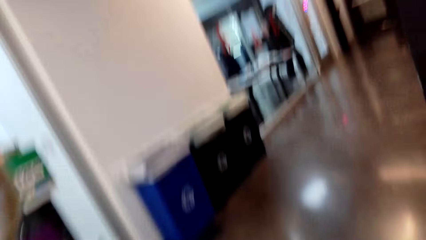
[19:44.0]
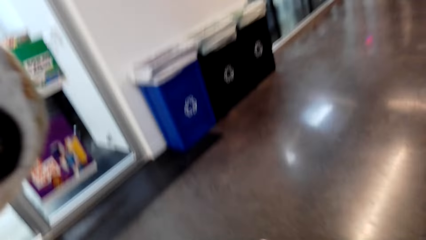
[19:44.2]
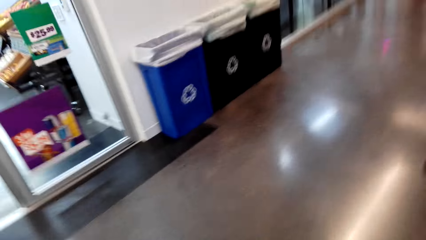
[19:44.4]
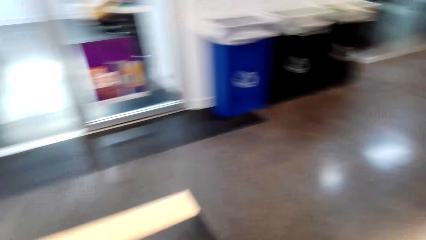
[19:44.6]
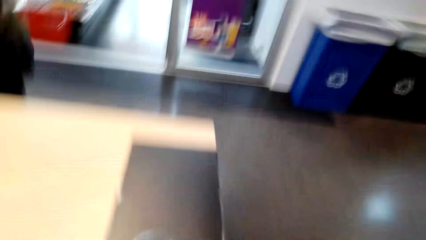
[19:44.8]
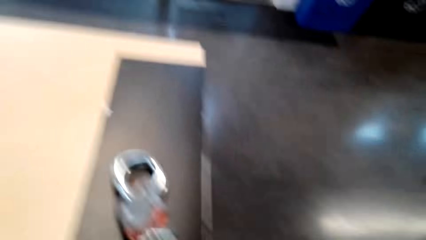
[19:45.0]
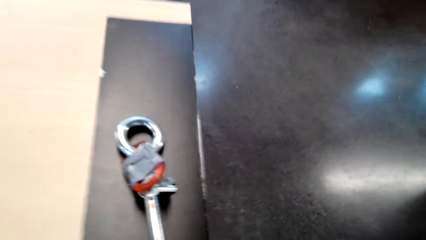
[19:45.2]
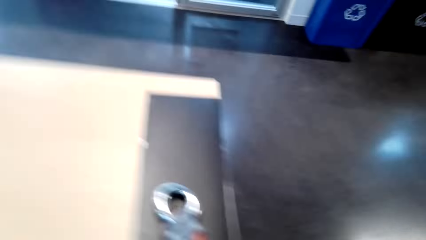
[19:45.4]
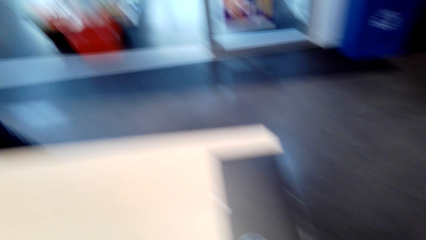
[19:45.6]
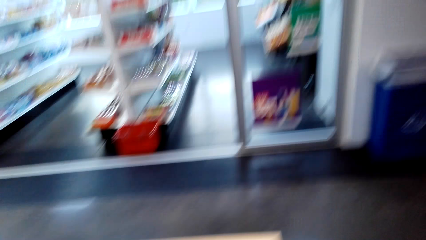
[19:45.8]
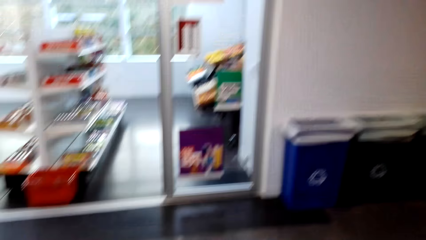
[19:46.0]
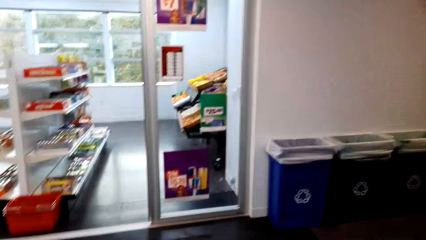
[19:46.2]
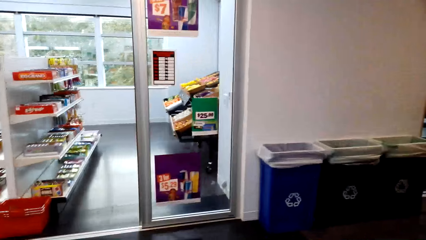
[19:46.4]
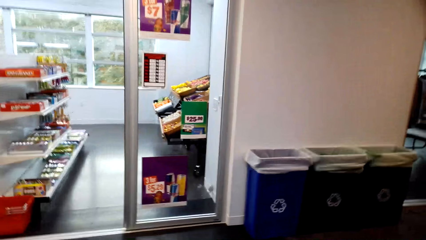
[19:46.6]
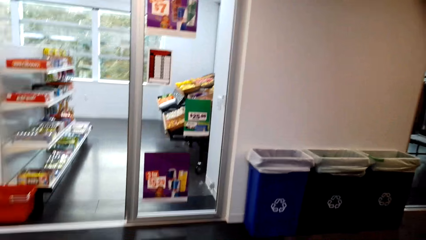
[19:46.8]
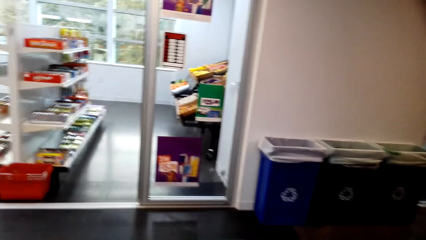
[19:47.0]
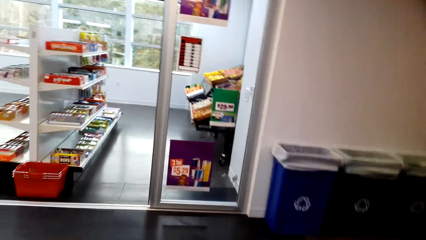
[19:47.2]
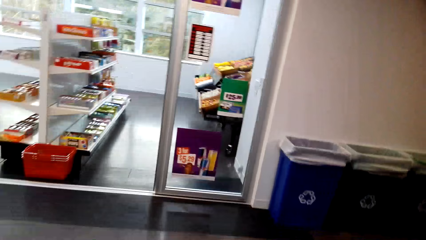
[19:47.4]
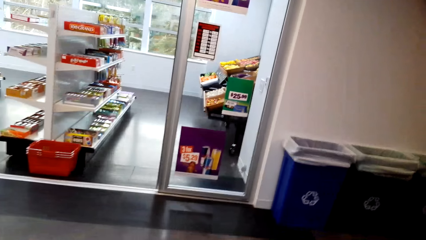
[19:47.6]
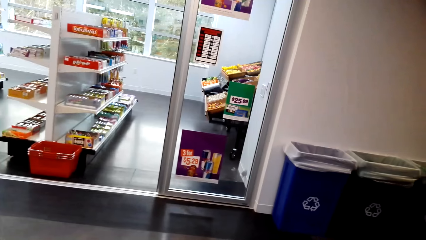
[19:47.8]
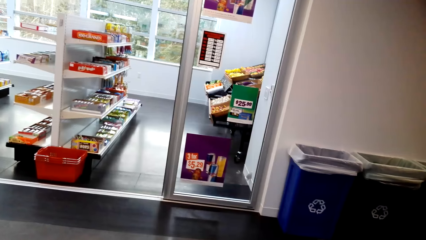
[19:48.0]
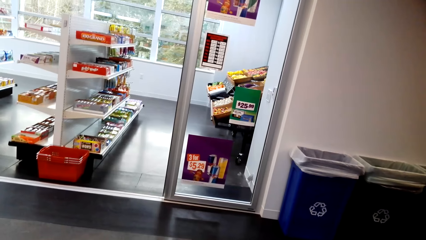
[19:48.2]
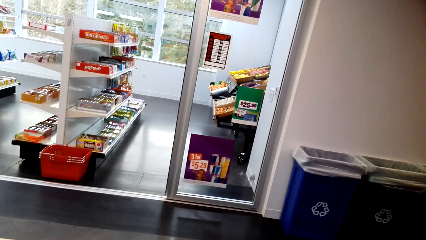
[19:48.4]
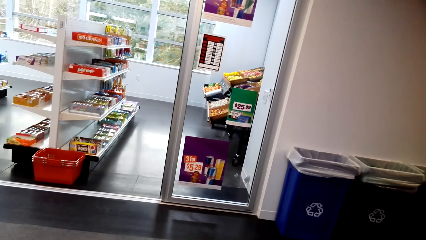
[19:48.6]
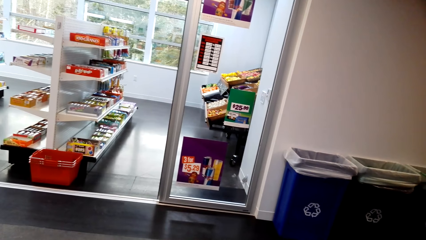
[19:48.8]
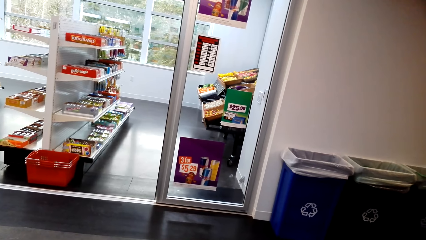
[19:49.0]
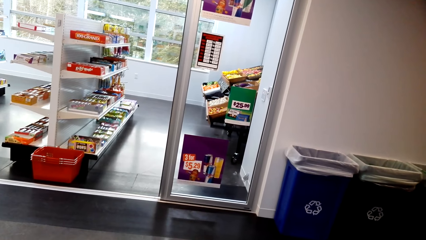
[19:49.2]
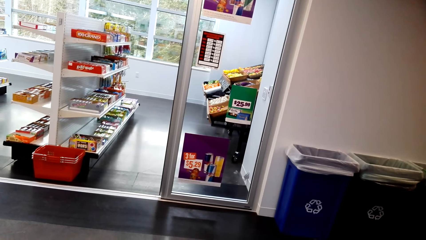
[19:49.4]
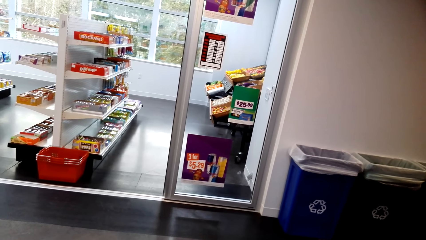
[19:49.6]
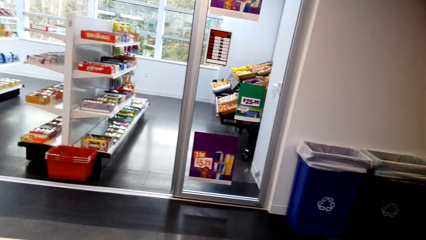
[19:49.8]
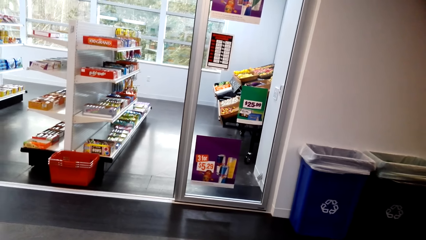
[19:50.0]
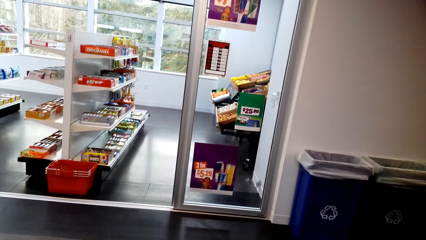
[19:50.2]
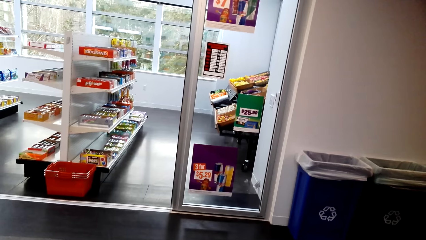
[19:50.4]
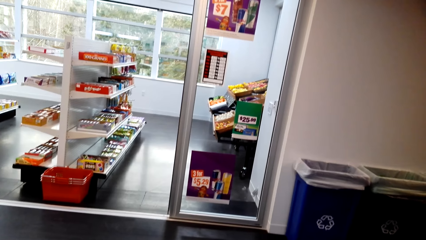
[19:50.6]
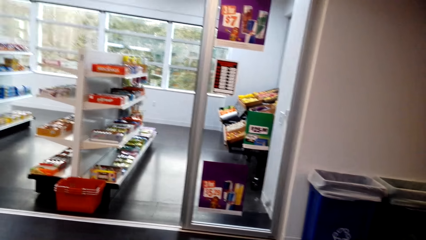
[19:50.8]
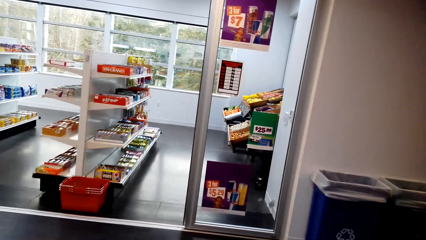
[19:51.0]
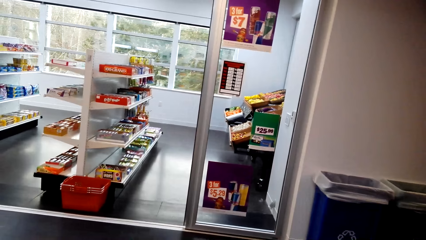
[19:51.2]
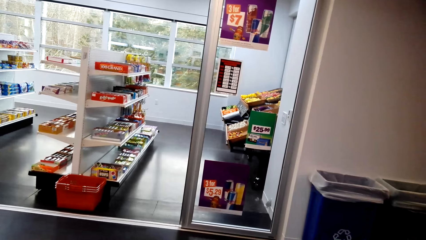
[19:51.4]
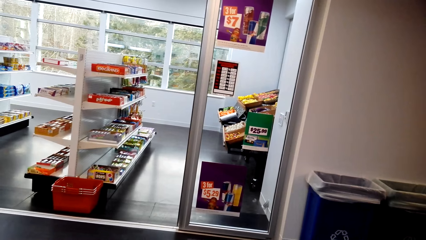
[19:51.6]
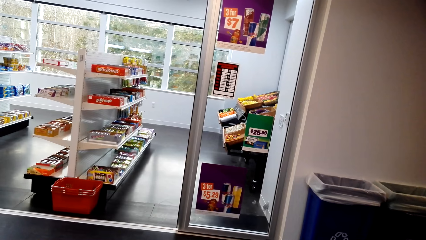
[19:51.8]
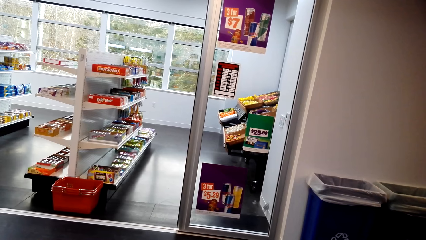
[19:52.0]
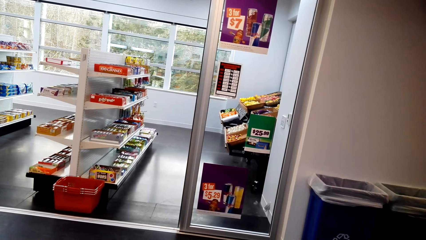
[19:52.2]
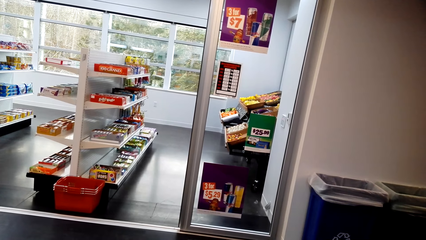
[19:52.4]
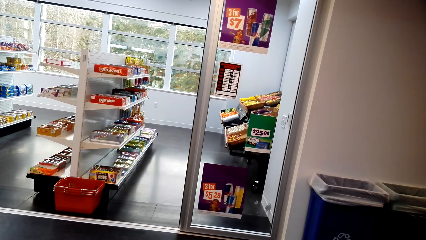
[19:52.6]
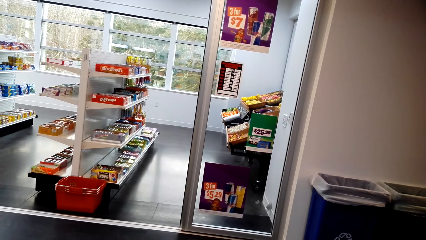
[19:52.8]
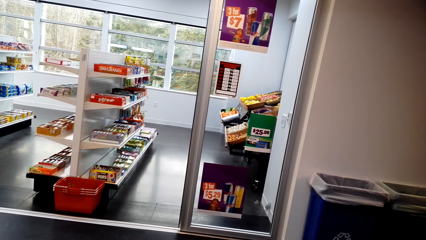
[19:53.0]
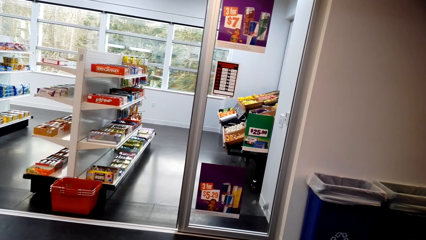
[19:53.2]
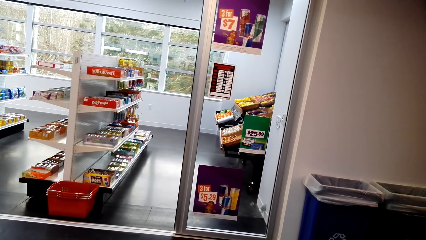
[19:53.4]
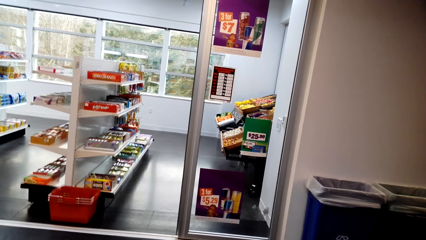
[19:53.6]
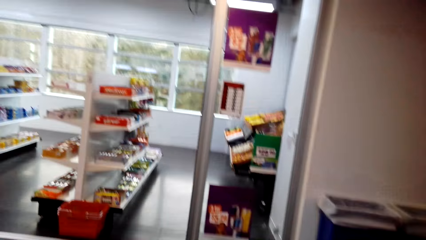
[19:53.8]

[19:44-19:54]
The camera wearer stares at the supermarket.
